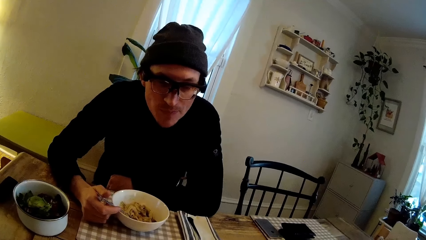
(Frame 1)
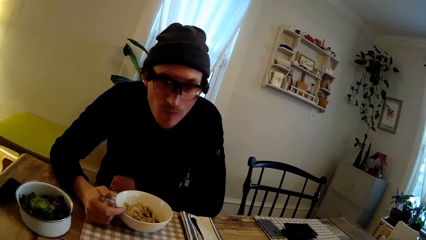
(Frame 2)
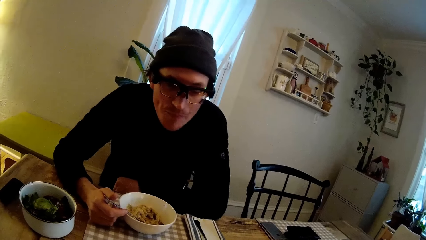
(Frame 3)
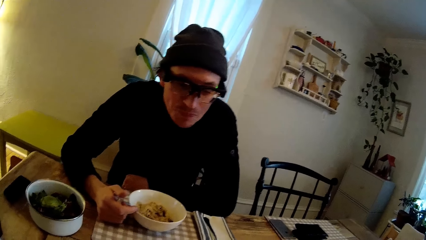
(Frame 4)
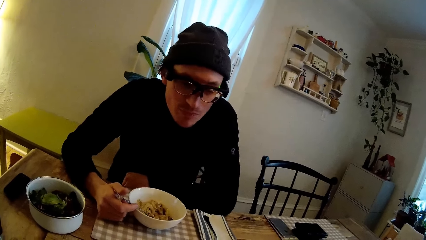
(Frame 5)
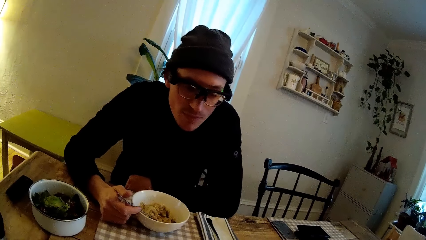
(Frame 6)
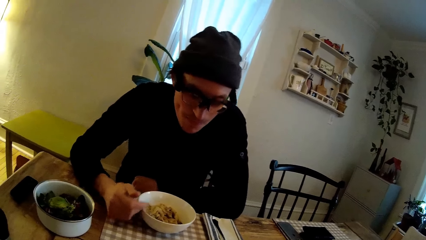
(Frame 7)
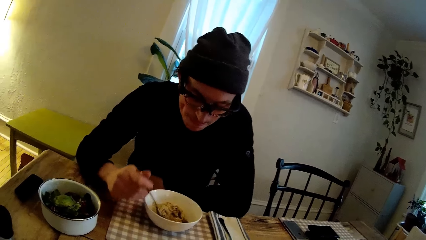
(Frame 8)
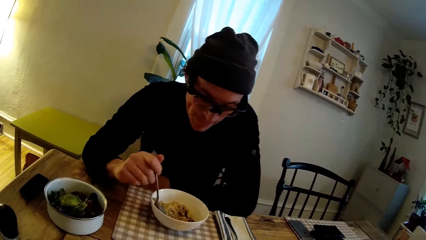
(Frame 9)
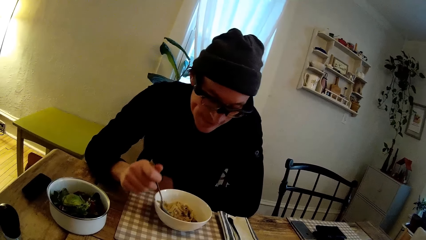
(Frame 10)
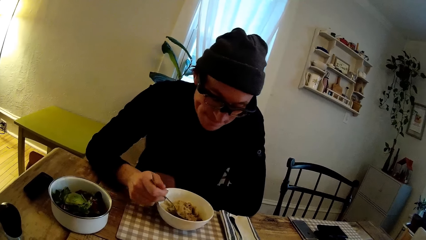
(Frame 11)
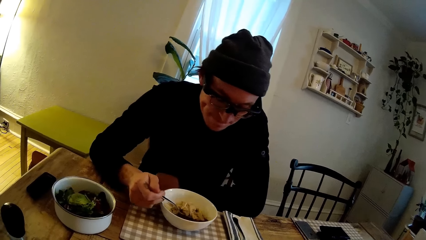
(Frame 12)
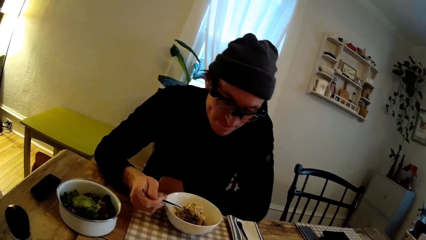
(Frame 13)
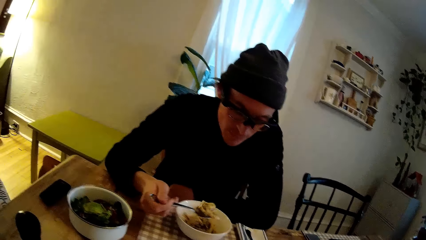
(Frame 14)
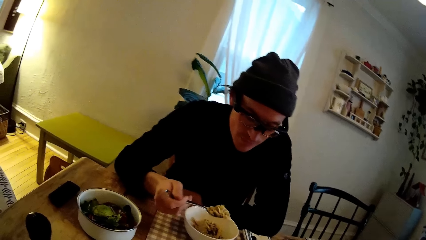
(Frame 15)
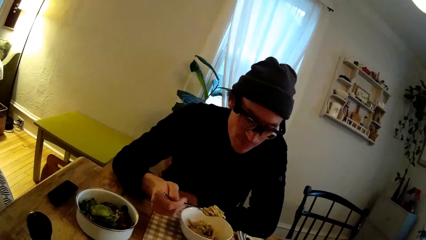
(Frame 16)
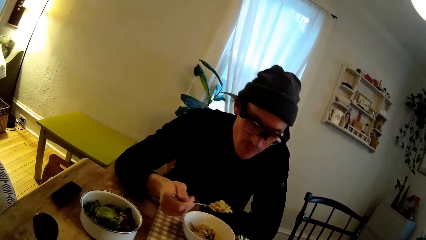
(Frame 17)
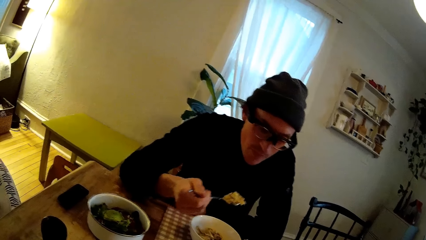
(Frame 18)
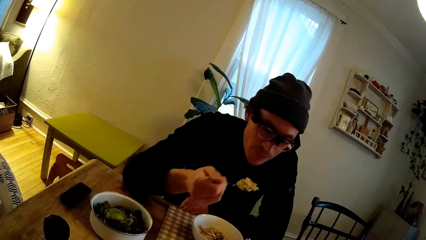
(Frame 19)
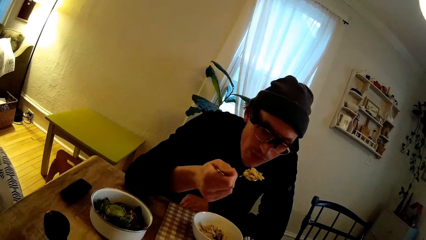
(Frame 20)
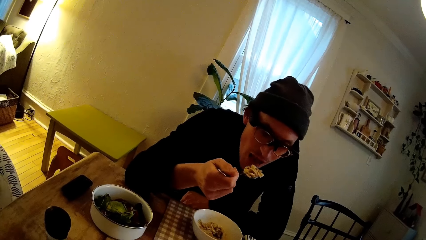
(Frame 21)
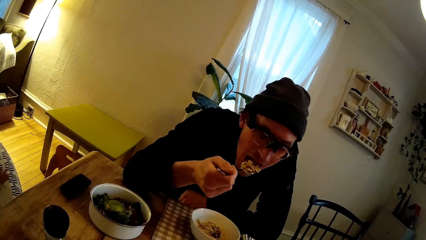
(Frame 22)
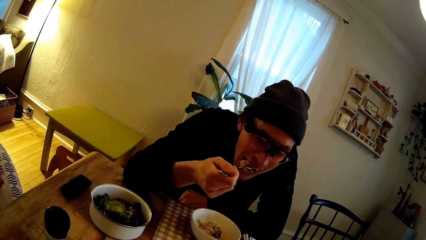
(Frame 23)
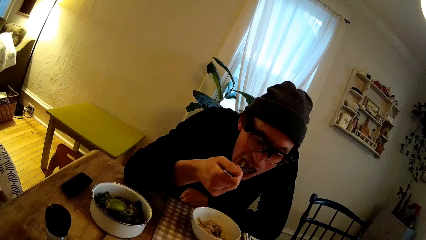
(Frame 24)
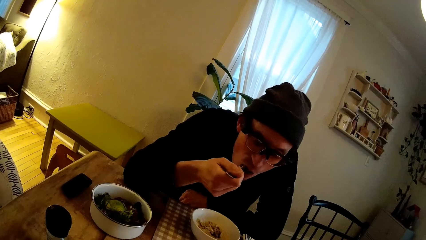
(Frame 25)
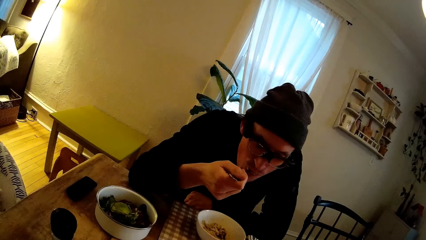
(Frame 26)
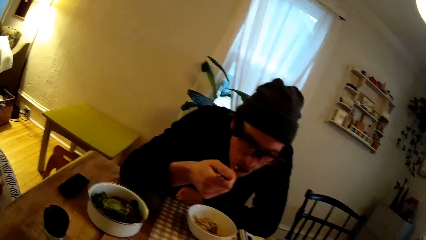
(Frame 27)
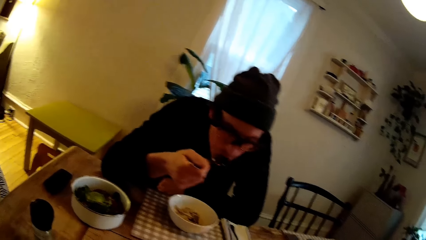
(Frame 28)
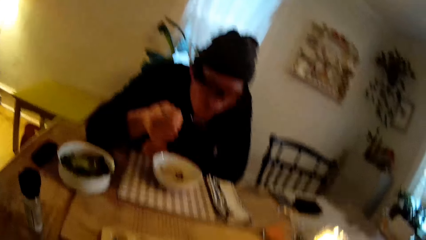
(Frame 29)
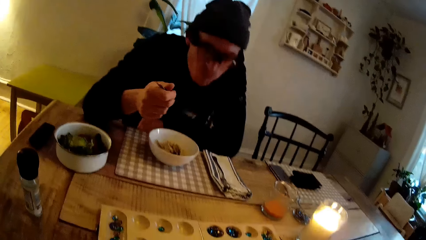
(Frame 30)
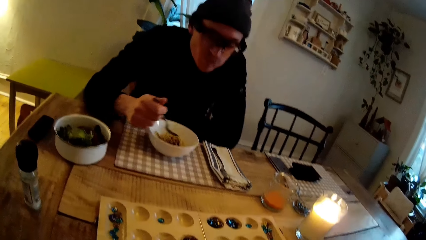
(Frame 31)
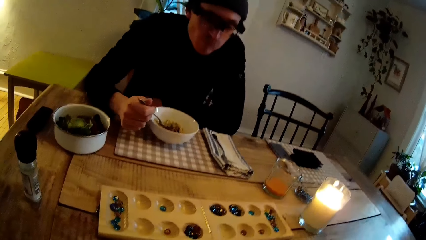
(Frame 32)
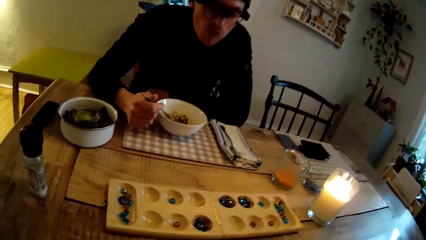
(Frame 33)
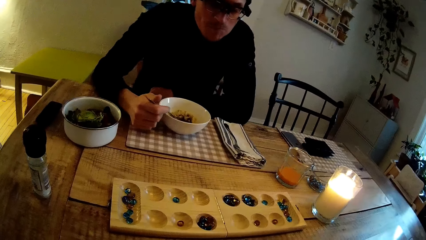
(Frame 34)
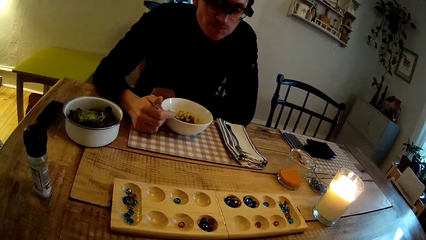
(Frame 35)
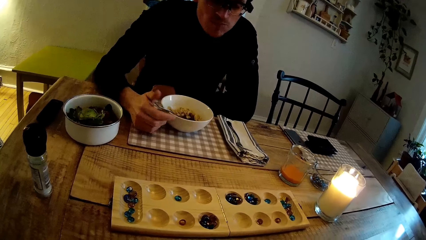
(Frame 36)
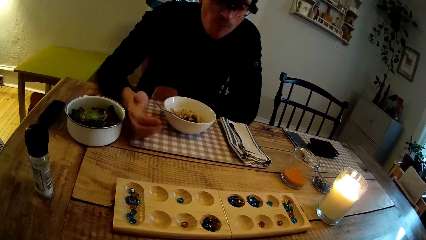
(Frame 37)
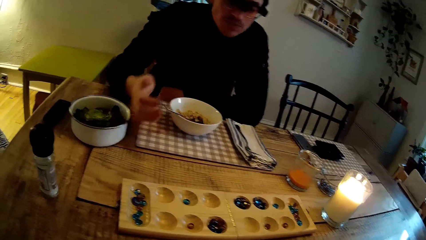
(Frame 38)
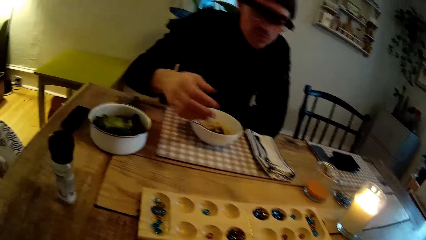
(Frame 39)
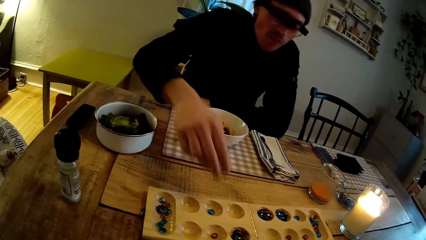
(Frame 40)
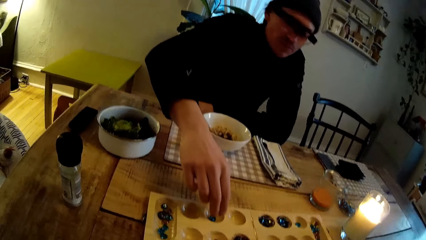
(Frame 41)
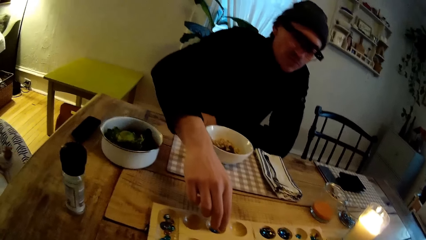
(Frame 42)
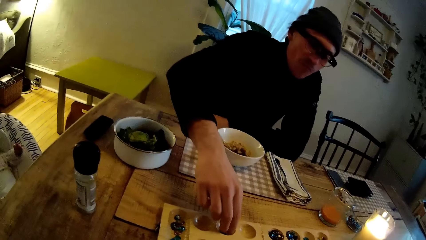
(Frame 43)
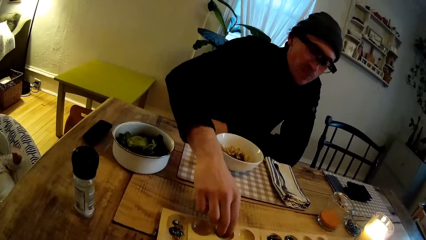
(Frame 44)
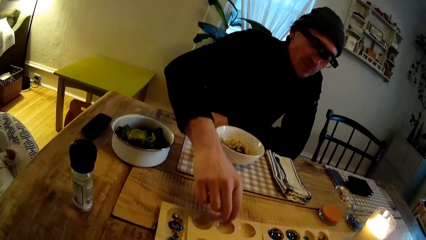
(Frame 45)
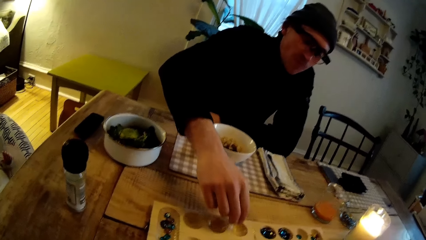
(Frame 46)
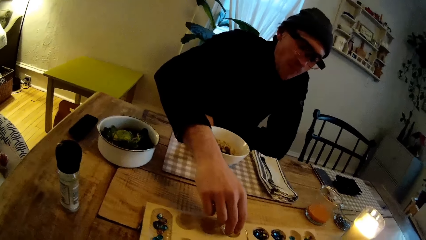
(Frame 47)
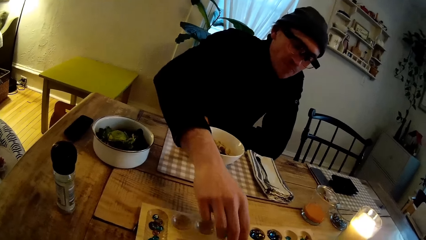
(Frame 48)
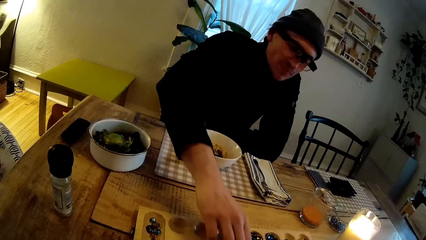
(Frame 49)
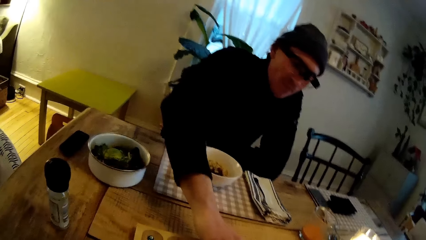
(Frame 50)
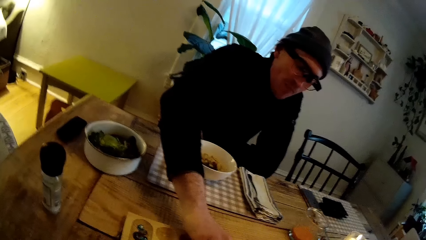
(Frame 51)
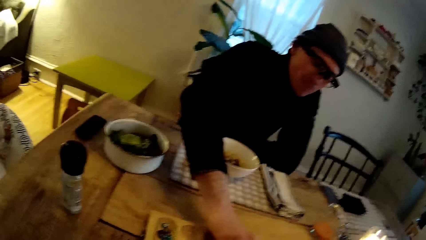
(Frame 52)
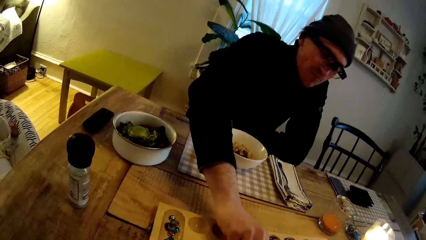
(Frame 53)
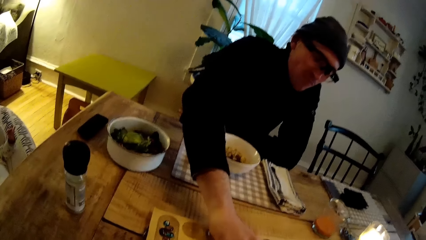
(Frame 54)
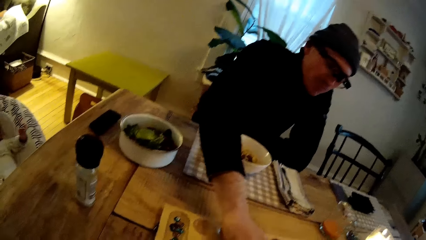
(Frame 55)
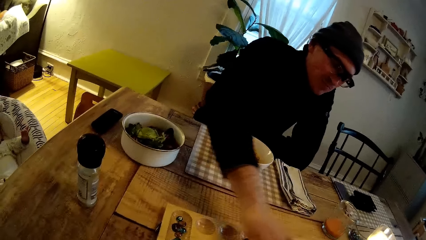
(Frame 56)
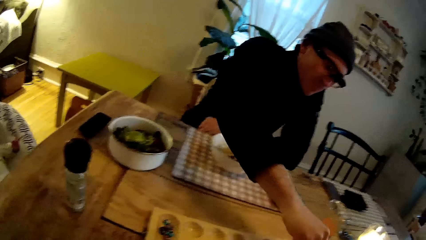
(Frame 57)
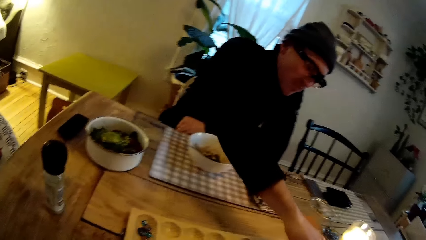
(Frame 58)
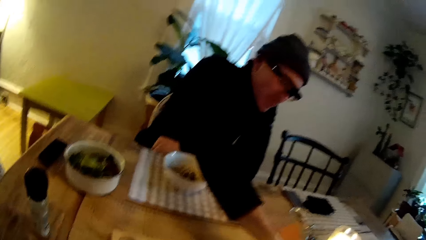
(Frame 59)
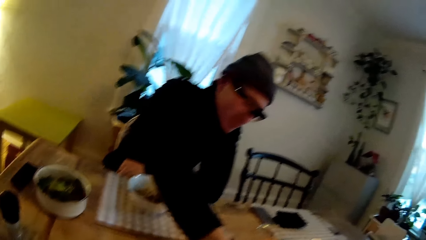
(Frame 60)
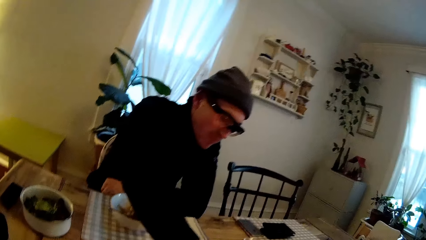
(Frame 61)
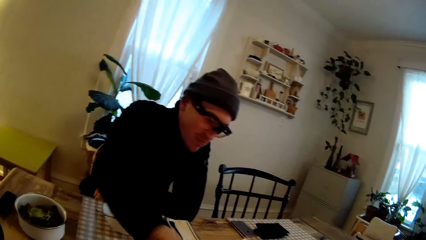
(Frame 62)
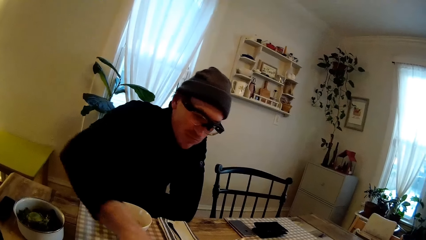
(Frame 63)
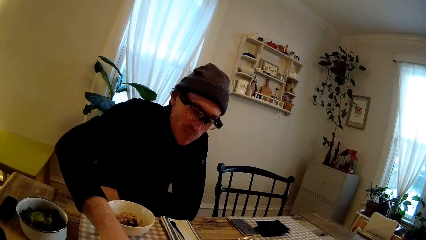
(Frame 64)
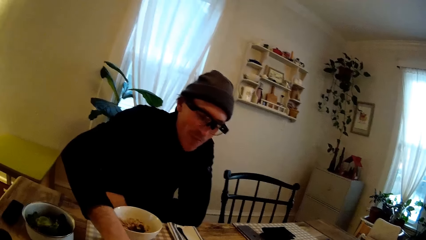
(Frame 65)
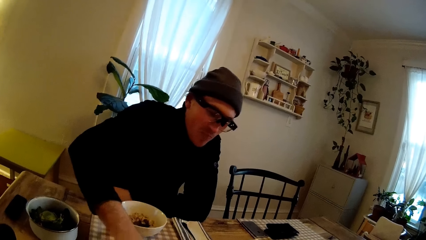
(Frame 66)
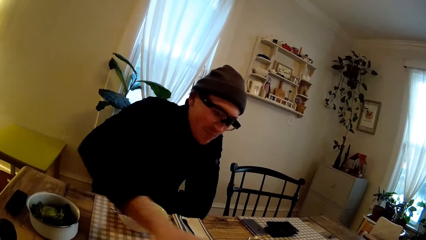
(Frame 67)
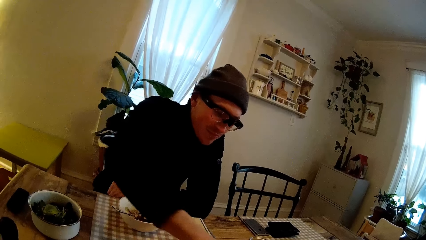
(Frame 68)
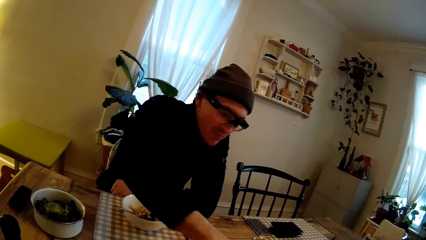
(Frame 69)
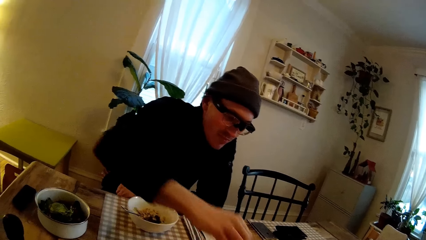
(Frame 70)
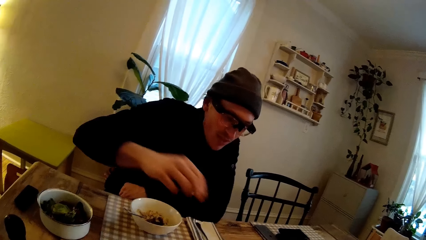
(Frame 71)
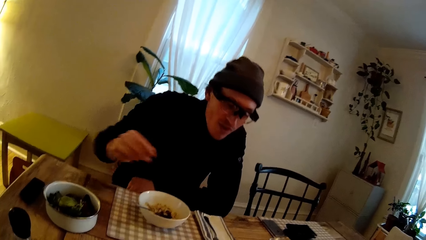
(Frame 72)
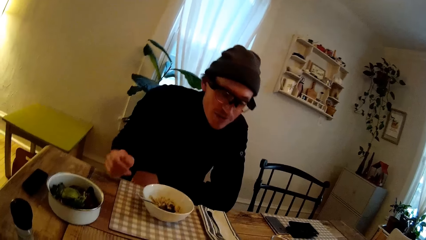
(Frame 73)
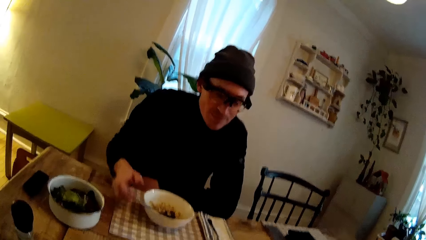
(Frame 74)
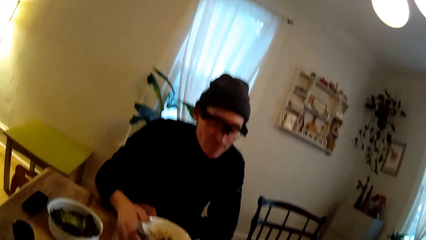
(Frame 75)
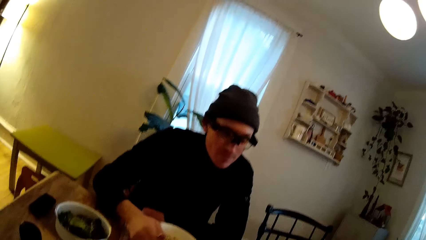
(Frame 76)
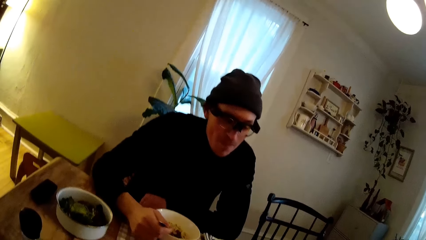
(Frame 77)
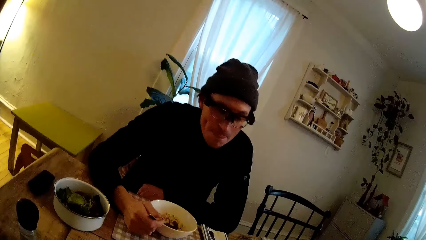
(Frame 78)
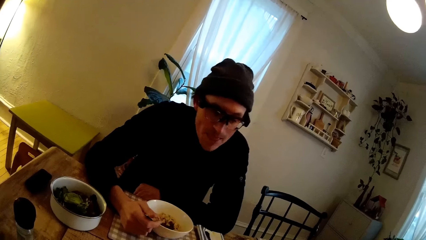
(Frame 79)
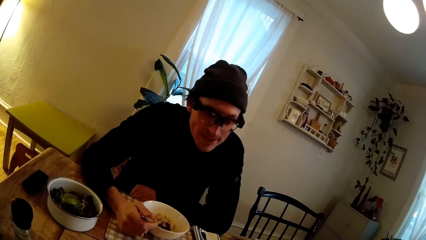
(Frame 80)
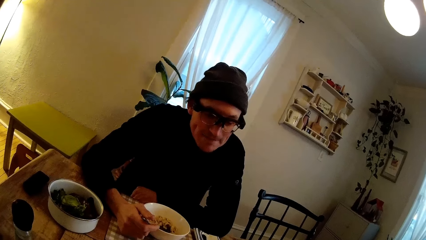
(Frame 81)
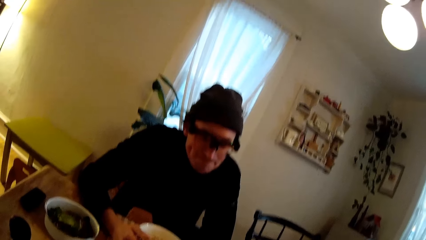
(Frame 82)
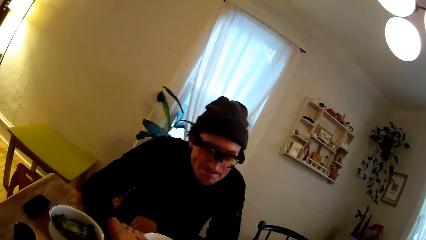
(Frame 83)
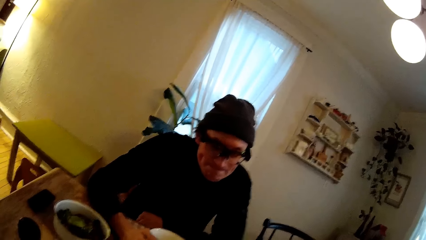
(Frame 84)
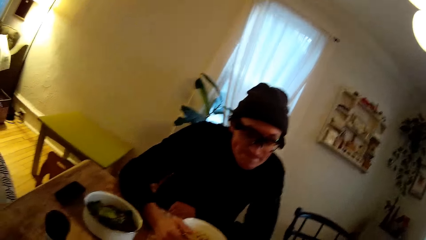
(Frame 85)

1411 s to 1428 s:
A man scoops the food with a spoon and eats the food with the spoon. The man plays mancala with the camera wearer. The man takes some seeds from the plastic board on the table with his right hand. The camera wearer converses with the man.
